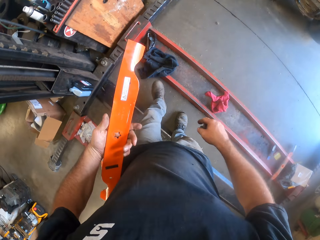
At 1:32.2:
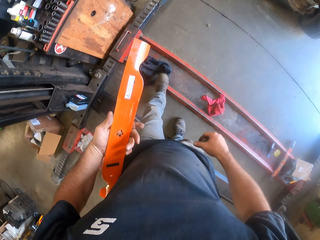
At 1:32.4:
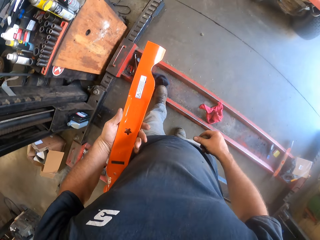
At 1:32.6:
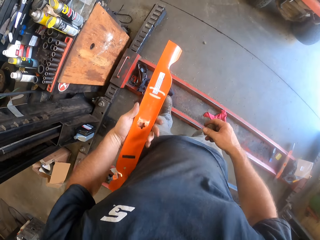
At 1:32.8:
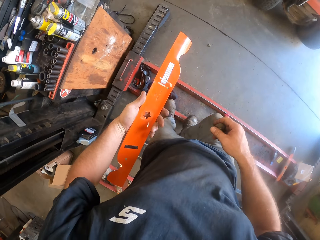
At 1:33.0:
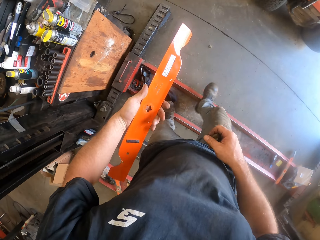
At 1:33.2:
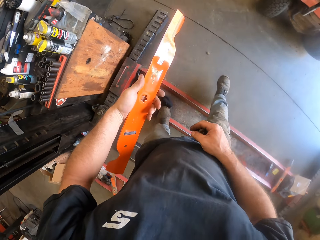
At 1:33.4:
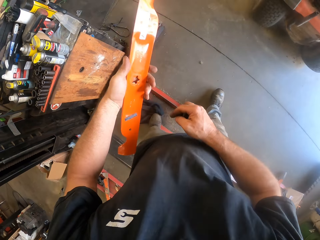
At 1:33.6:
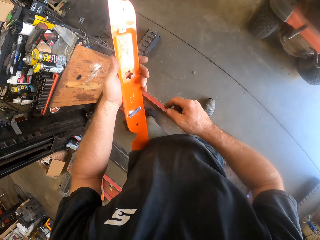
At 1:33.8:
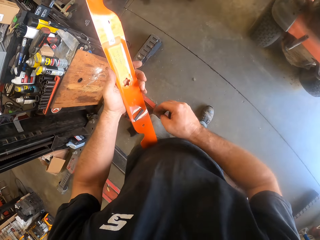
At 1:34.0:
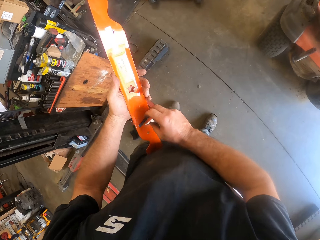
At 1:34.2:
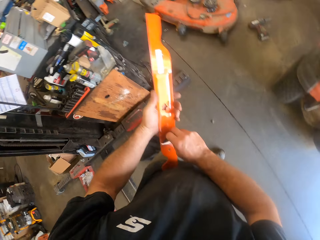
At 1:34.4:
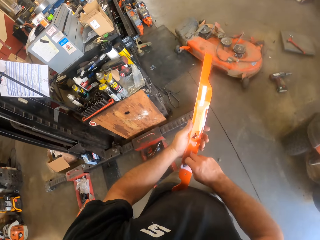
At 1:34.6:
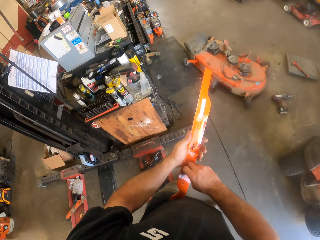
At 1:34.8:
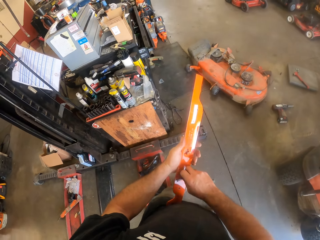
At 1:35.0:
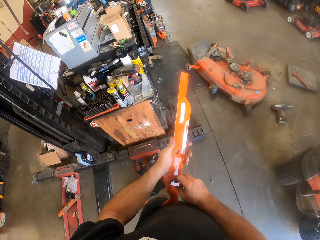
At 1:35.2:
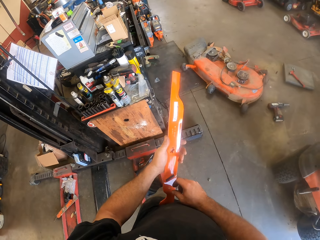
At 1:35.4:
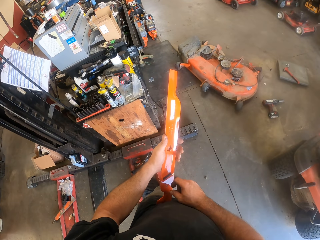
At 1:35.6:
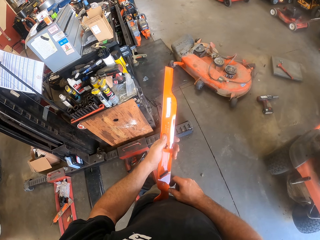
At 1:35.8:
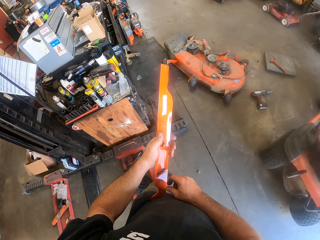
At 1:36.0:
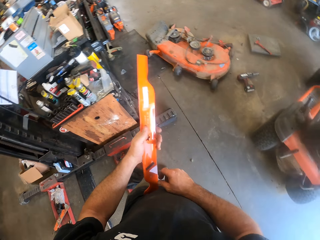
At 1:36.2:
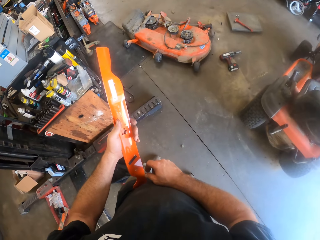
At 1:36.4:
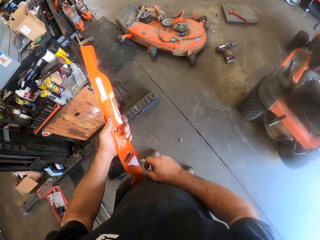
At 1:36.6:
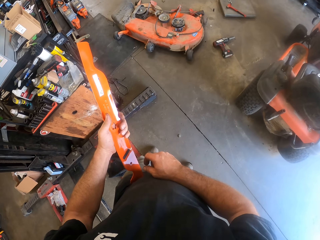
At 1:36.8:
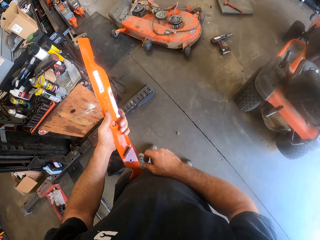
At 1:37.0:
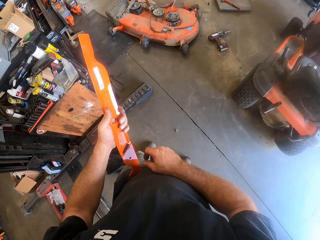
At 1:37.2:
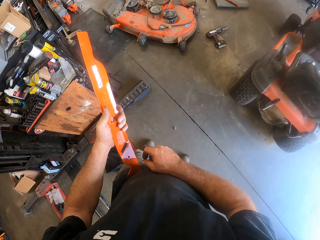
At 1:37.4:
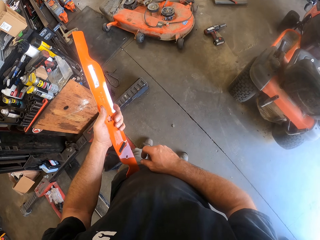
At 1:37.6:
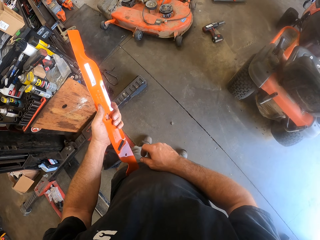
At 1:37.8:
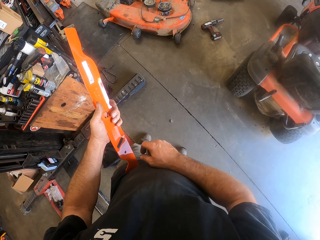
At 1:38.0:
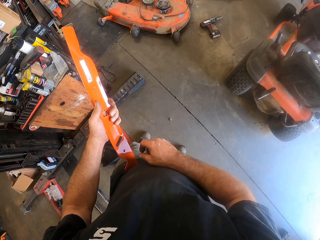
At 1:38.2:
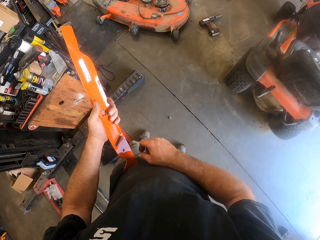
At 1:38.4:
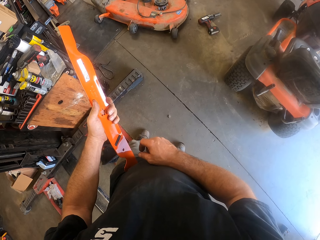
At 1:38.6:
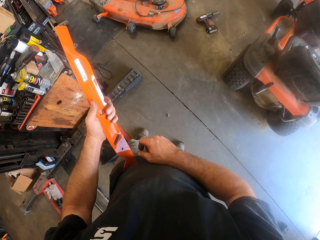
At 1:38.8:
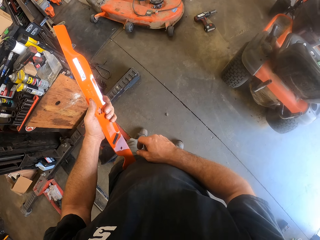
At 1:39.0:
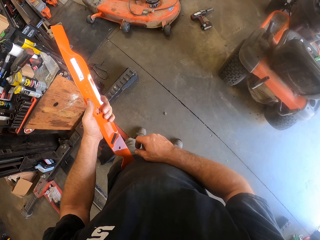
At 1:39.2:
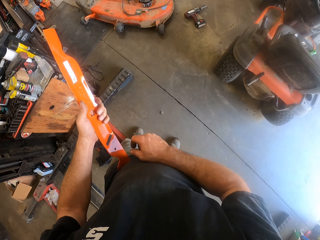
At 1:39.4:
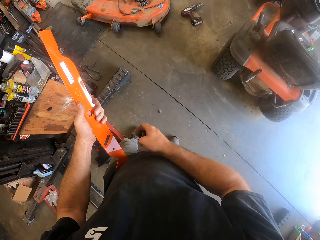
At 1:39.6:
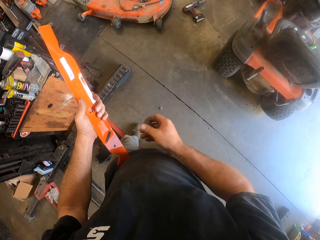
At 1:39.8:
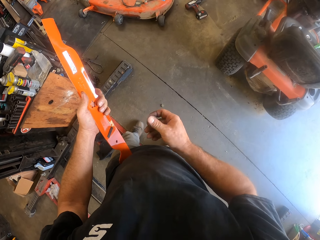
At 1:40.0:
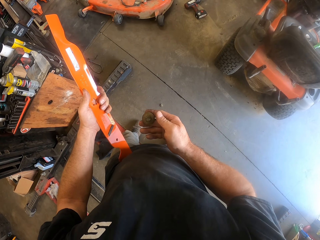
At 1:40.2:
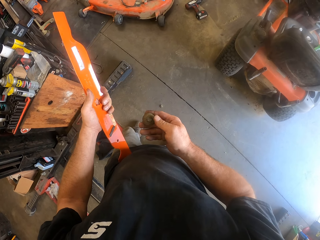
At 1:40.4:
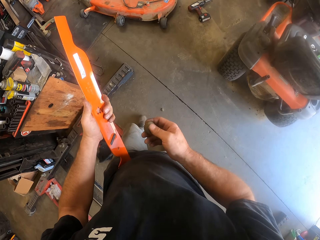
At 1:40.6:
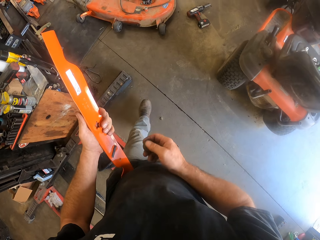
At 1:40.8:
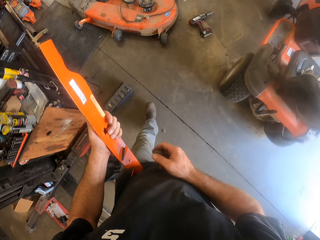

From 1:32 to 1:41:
The camera wearer turns to the right. He walks forward. He holds a bolt against the mower blade. He holds the lawn mower blade with his right hand. He inspects the blade. He holds something on his right hand.

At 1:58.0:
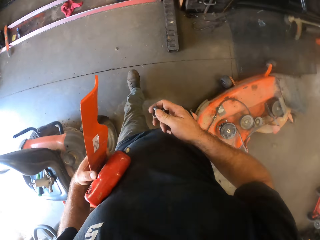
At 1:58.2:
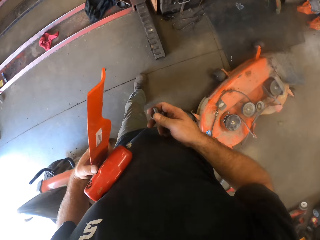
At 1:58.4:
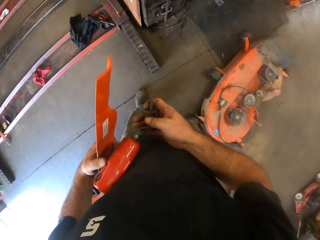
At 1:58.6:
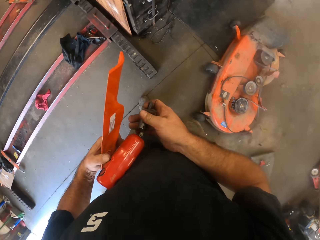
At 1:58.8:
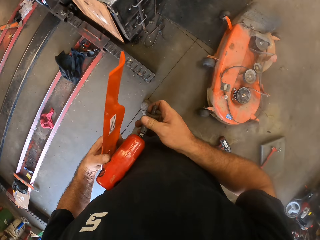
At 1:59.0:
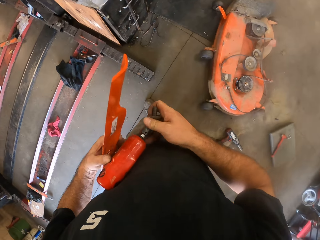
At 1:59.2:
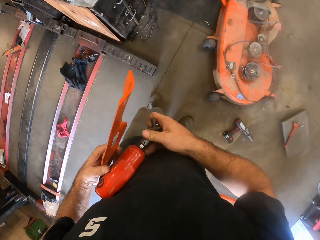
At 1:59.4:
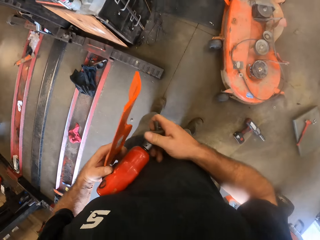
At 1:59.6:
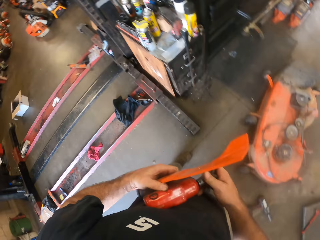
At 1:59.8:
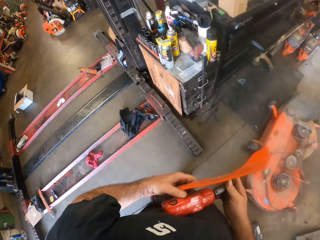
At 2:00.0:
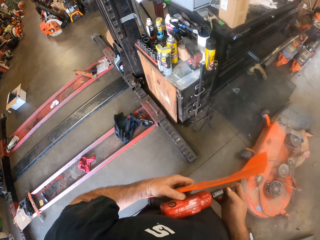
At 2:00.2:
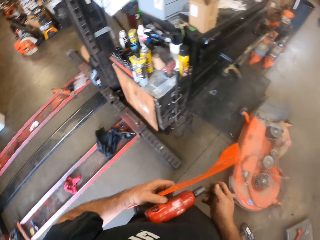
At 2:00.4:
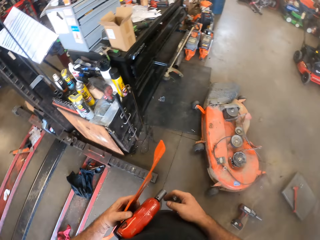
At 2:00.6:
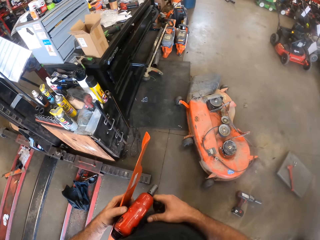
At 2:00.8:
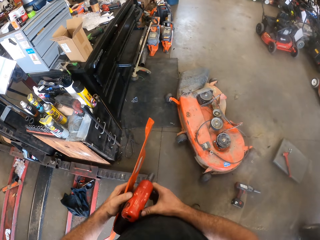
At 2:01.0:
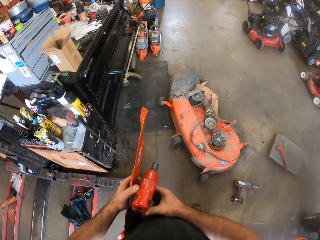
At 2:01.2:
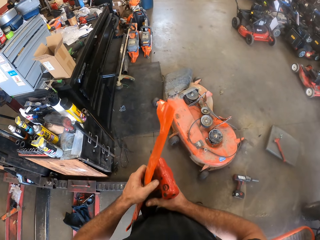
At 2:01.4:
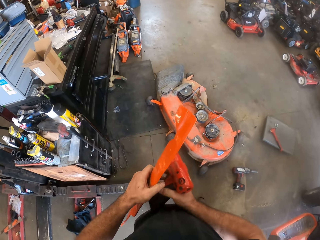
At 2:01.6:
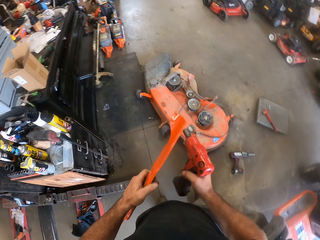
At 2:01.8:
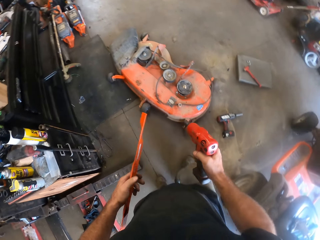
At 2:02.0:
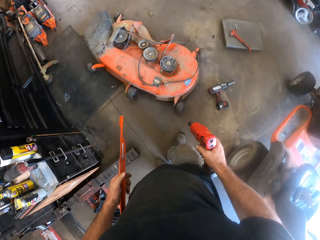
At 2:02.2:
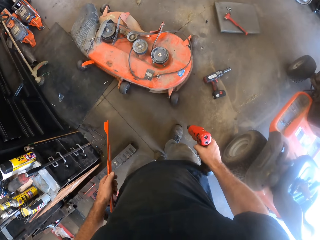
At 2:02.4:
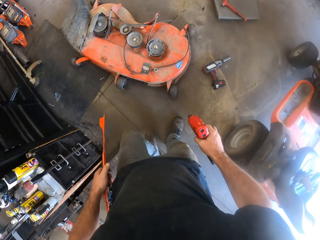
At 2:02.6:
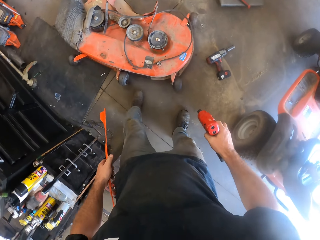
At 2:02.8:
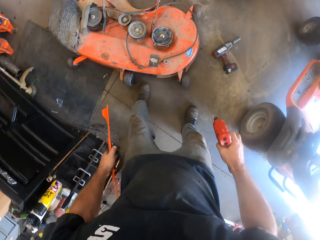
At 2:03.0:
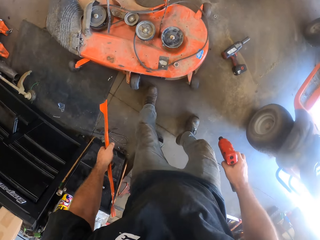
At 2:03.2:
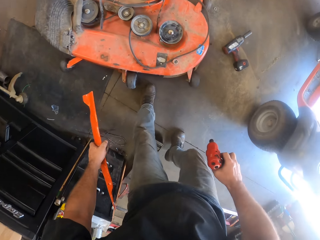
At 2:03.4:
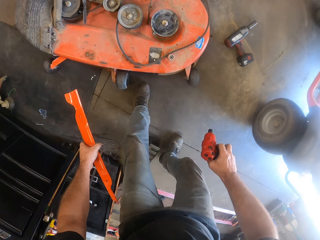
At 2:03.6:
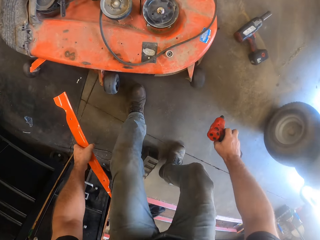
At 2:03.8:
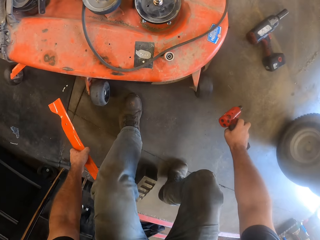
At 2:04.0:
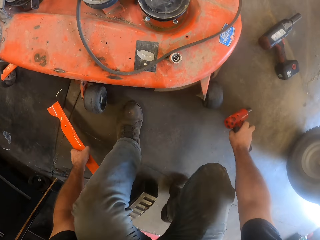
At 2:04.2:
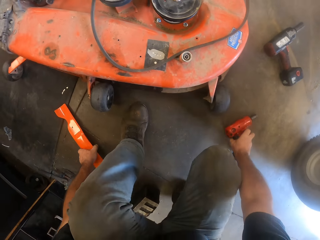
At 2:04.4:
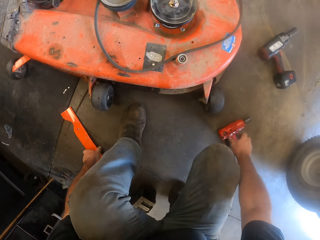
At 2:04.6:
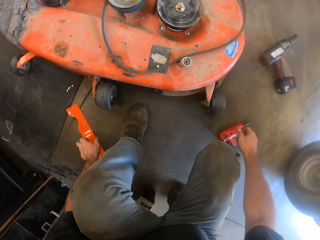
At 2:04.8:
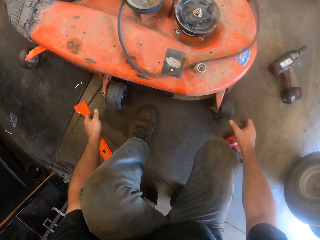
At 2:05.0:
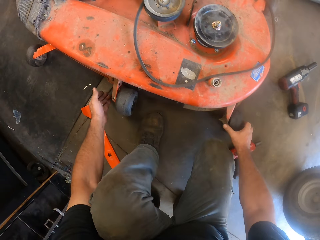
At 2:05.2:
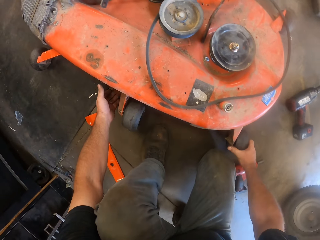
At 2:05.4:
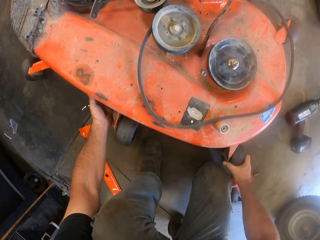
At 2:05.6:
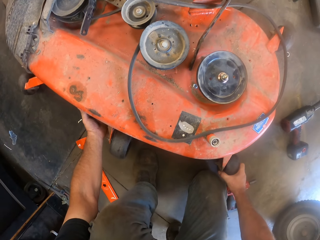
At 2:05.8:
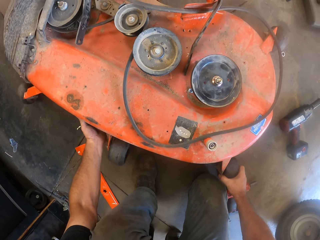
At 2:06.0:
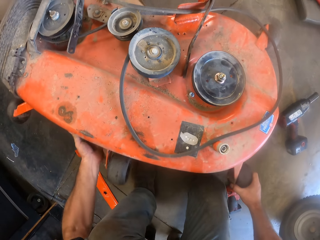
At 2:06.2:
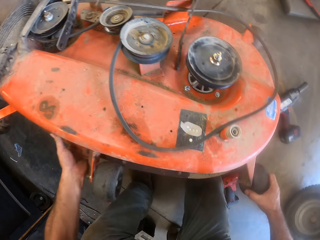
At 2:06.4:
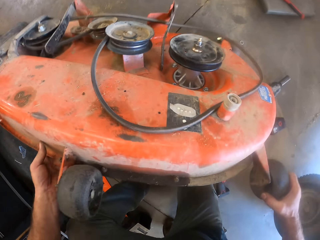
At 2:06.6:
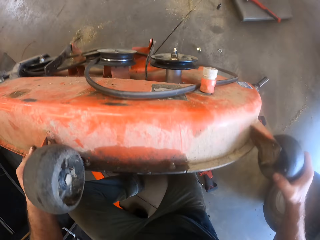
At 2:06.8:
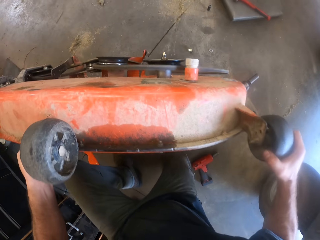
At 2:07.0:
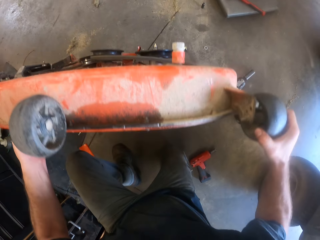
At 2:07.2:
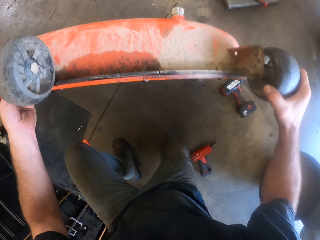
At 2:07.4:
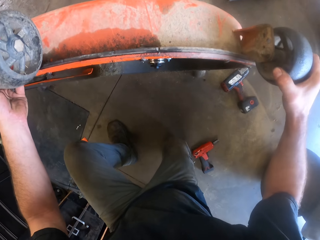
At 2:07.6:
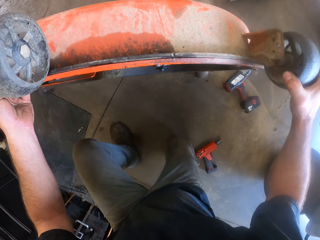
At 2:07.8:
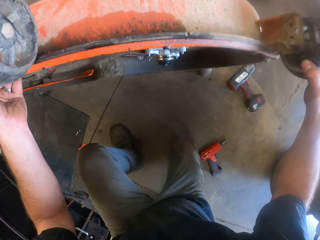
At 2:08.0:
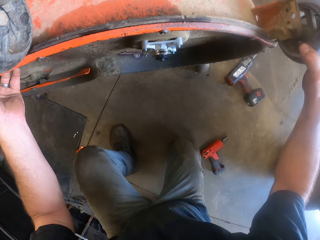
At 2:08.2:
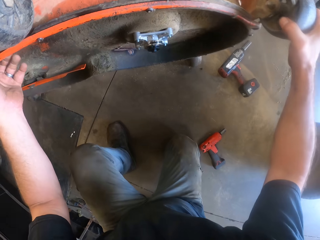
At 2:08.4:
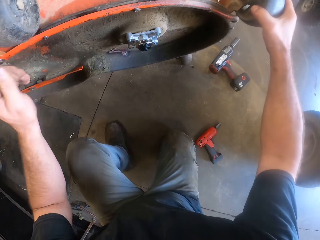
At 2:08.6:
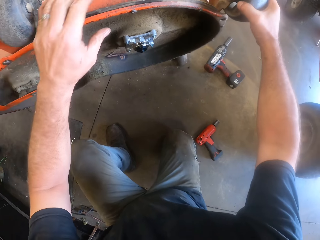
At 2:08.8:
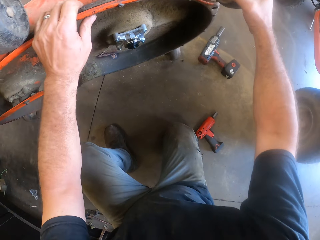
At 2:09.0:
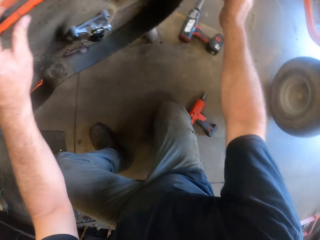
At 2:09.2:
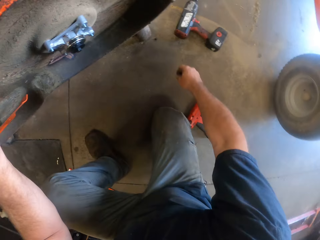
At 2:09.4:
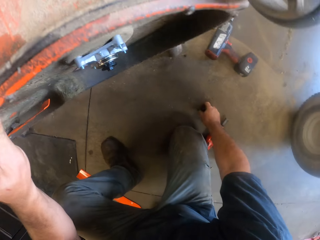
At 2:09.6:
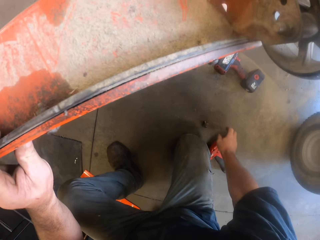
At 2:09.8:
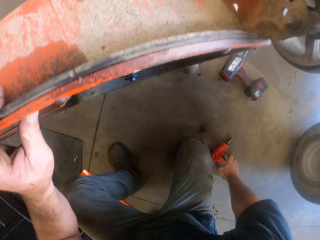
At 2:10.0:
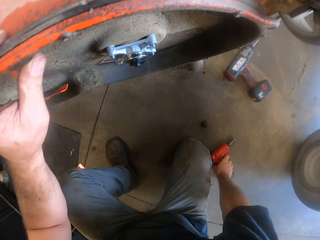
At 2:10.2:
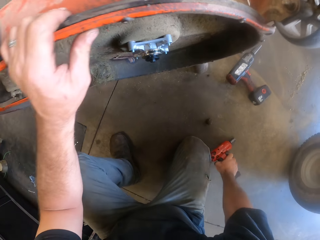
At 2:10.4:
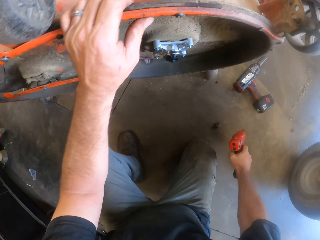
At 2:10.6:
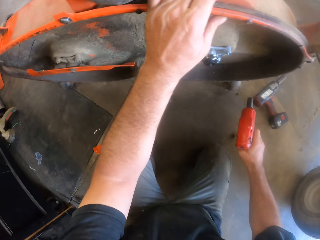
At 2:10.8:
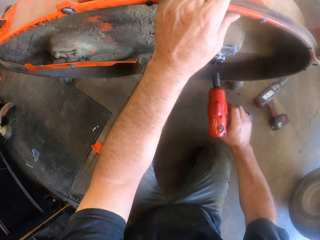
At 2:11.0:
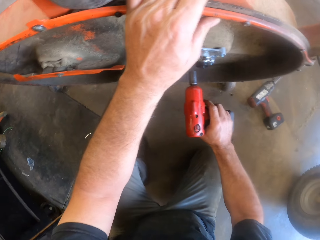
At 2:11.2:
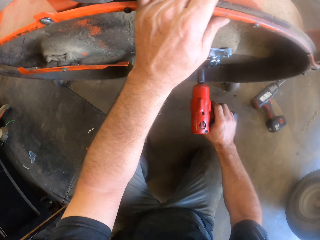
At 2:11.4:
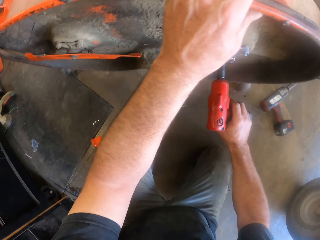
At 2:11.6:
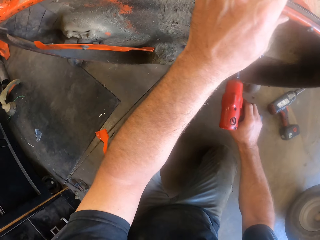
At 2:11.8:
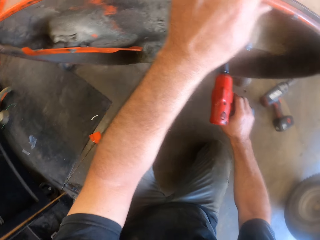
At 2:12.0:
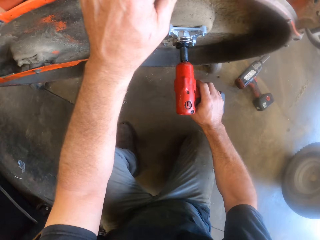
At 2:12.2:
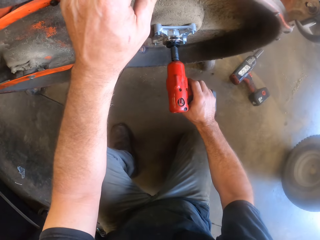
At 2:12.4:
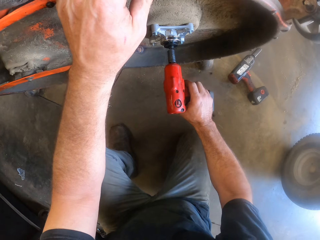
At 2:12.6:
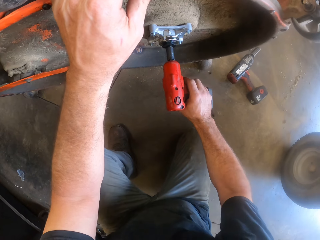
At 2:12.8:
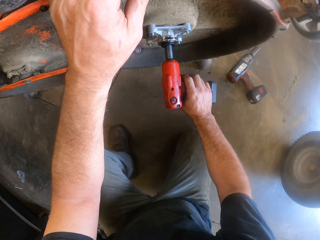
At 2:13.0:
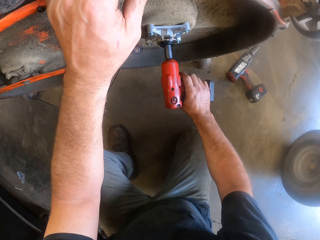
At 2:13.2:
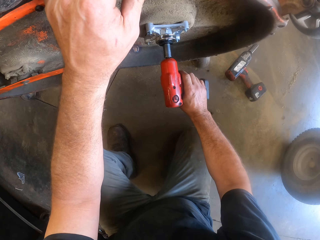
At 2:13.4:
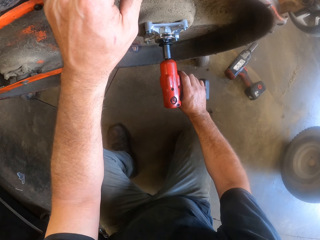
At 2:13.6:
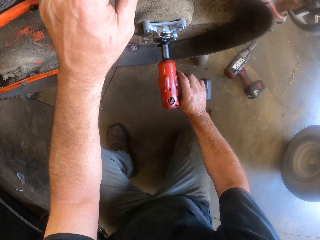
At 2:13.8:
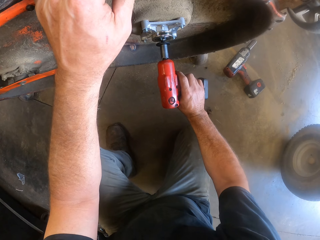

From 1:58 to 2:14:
The camera wearer connects the socket nut to the pink impact wrench on a tungsten steel shaft. He holds the rubber handle. He squats. He places the impact wrench and blade on the floor. He lifts the lawn mower. He picks the impact wrench on the floor with his right hand. He loosens a bolt with the impact wrench. He opens a blade adapter.
